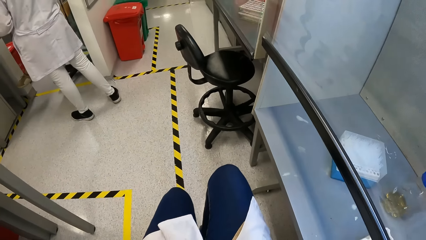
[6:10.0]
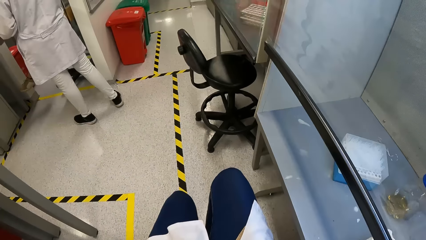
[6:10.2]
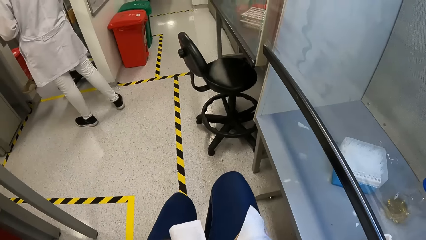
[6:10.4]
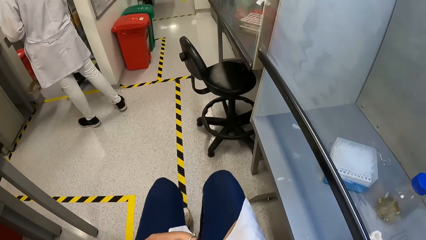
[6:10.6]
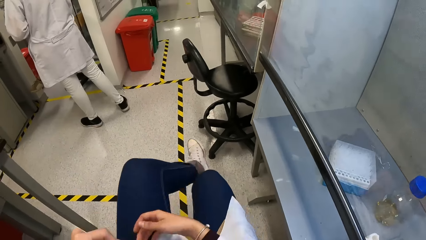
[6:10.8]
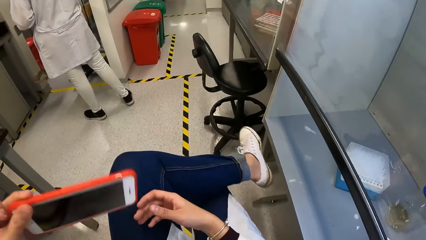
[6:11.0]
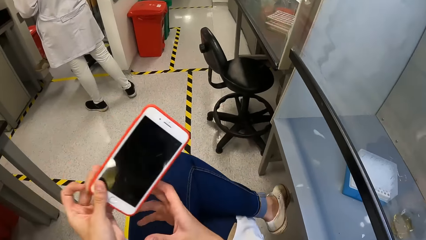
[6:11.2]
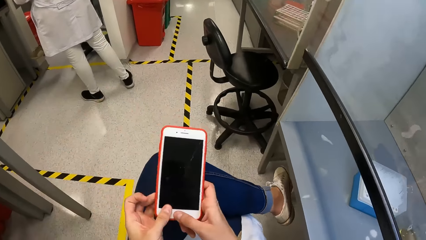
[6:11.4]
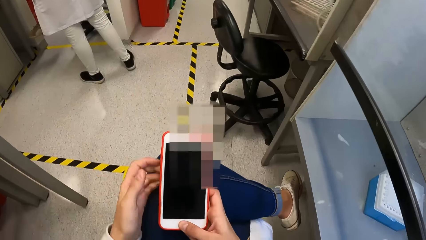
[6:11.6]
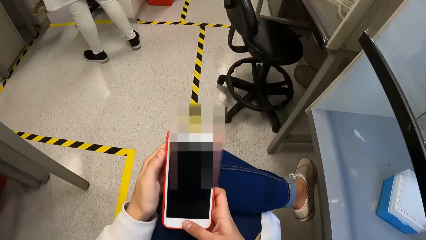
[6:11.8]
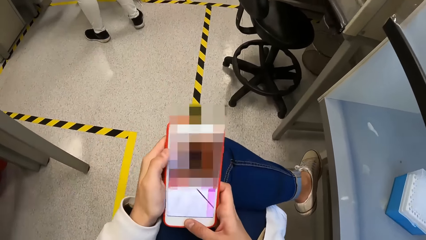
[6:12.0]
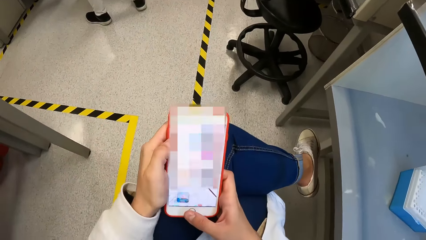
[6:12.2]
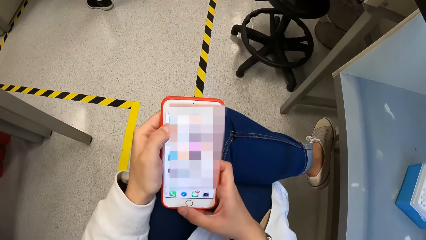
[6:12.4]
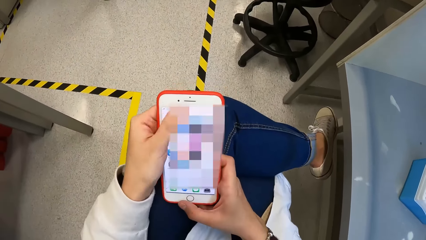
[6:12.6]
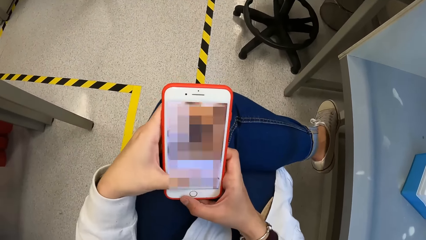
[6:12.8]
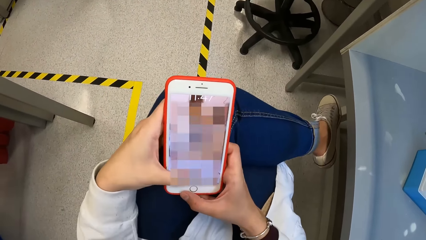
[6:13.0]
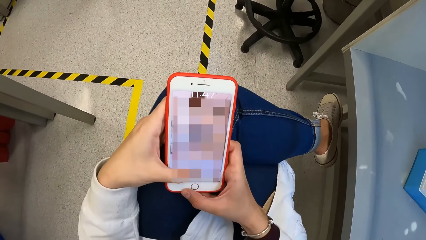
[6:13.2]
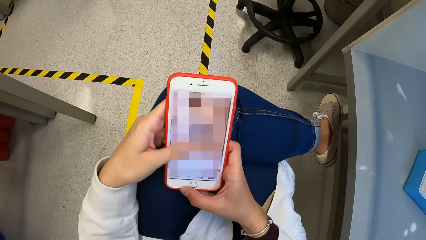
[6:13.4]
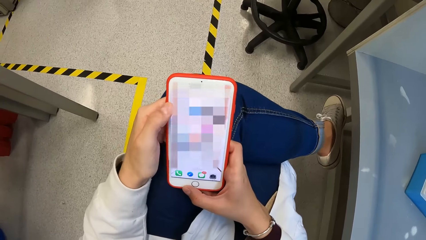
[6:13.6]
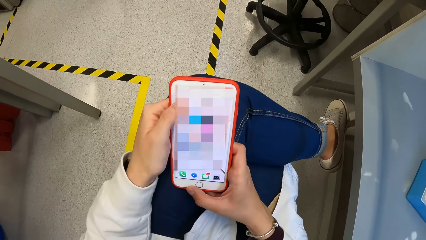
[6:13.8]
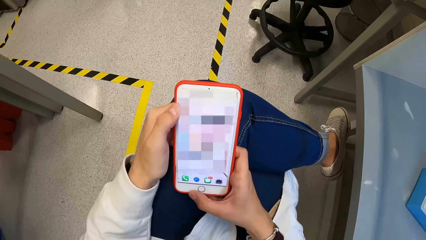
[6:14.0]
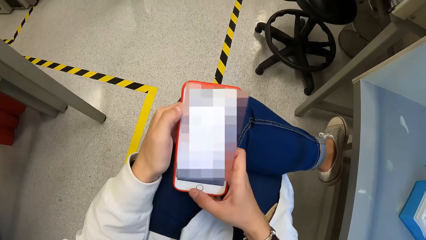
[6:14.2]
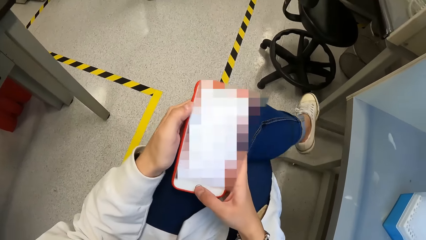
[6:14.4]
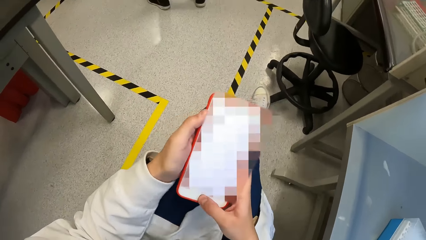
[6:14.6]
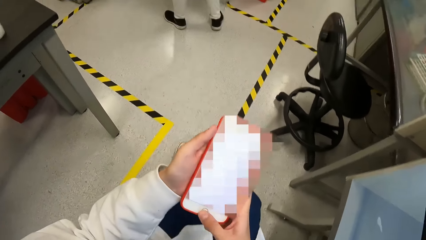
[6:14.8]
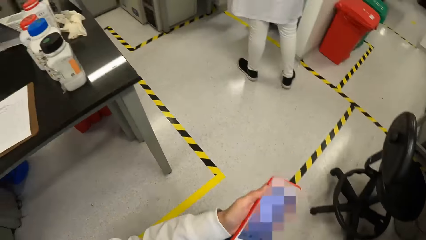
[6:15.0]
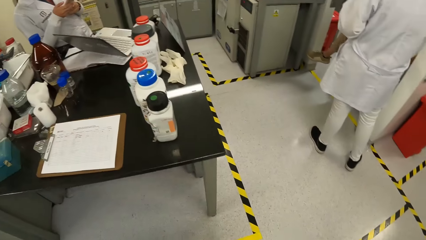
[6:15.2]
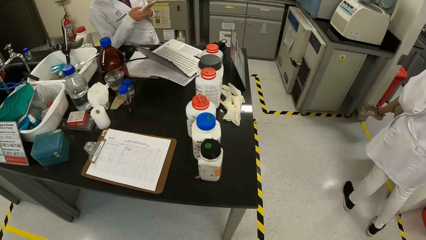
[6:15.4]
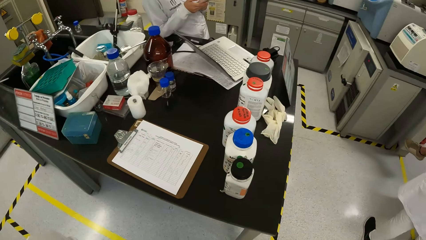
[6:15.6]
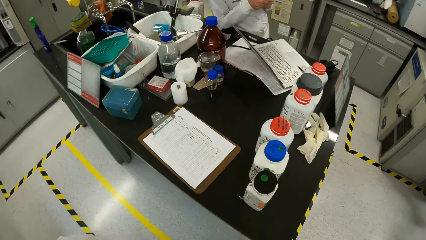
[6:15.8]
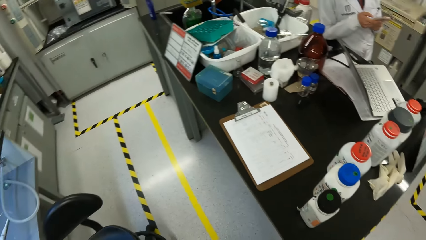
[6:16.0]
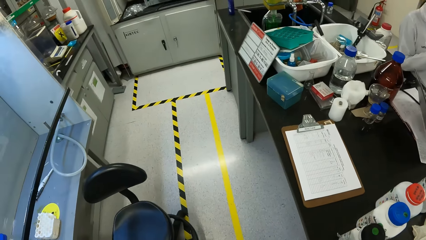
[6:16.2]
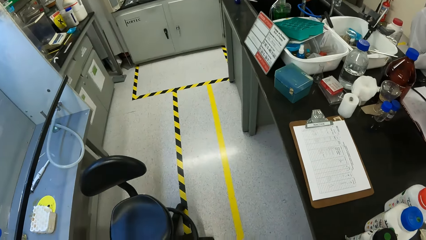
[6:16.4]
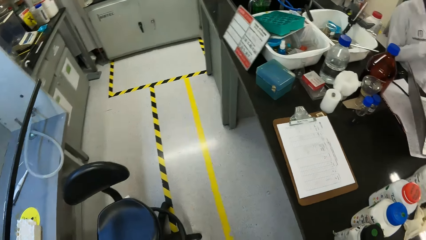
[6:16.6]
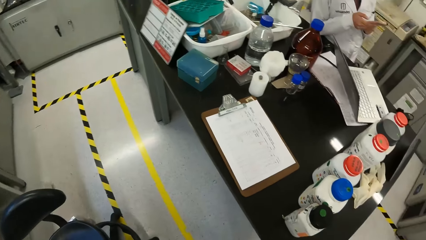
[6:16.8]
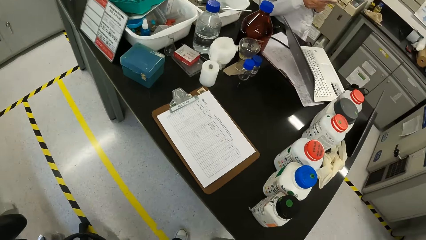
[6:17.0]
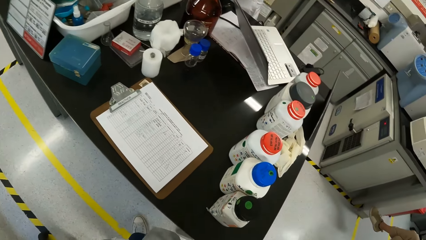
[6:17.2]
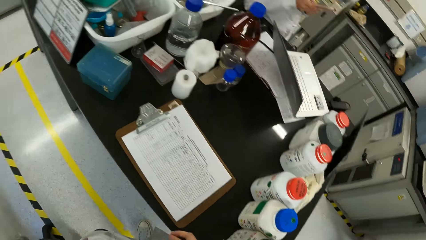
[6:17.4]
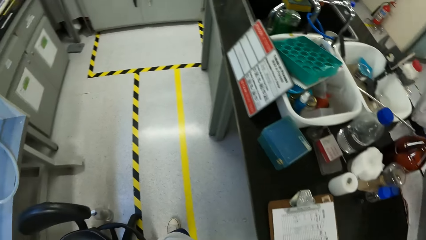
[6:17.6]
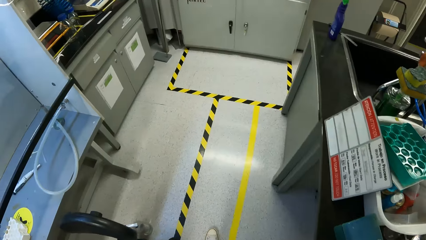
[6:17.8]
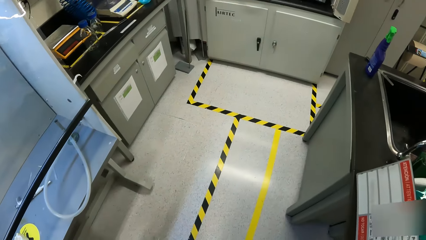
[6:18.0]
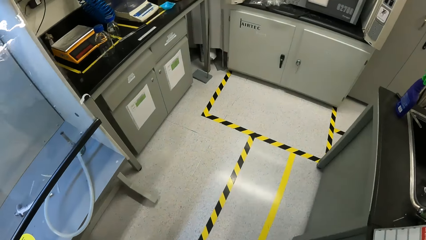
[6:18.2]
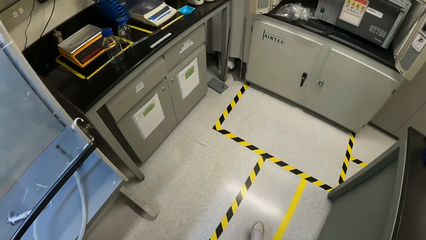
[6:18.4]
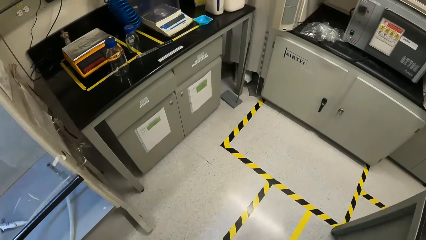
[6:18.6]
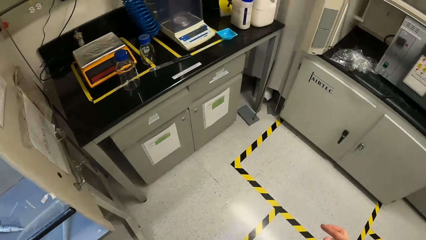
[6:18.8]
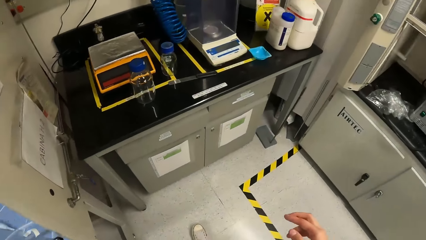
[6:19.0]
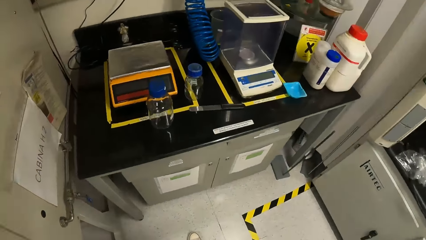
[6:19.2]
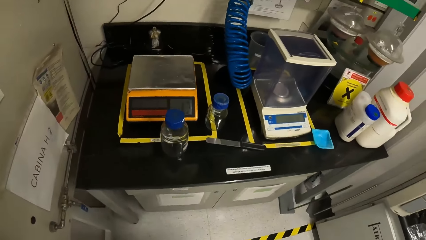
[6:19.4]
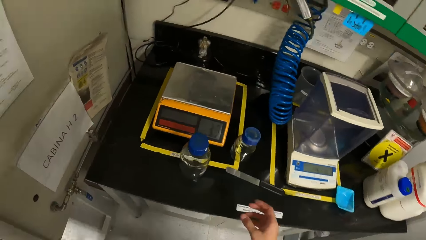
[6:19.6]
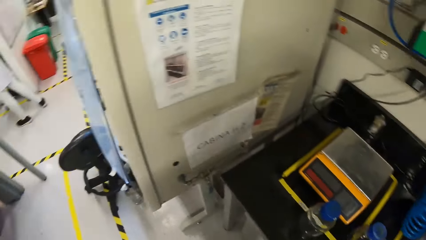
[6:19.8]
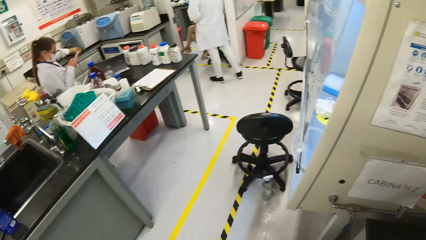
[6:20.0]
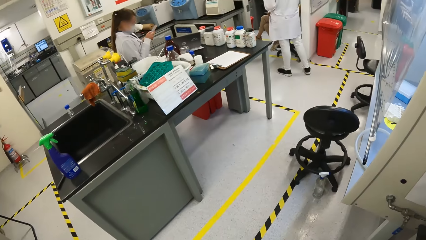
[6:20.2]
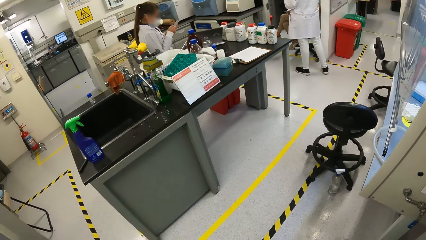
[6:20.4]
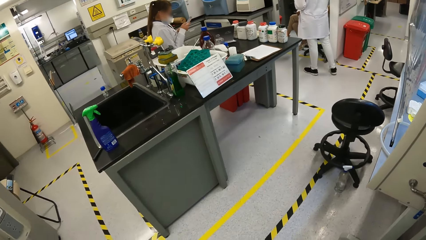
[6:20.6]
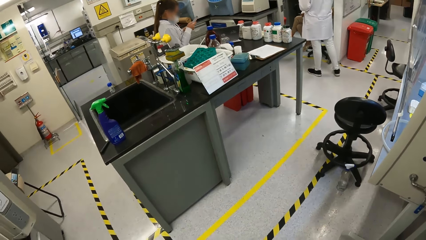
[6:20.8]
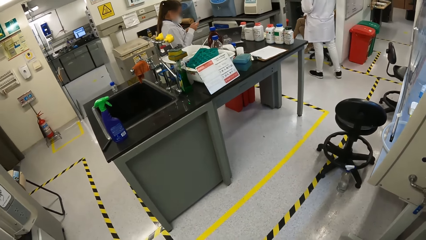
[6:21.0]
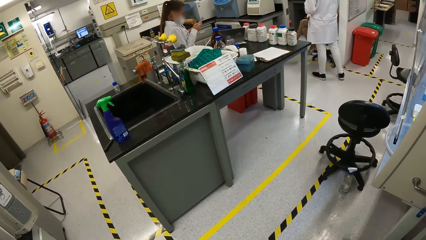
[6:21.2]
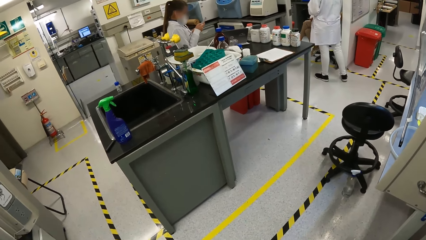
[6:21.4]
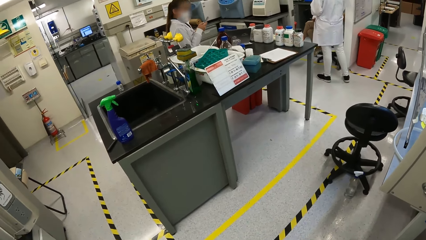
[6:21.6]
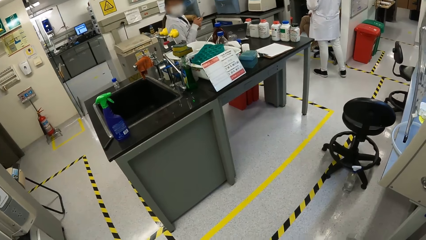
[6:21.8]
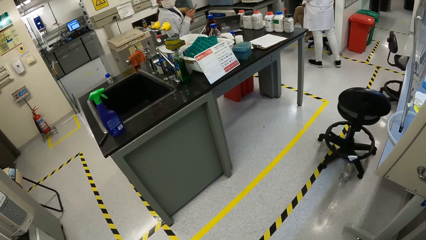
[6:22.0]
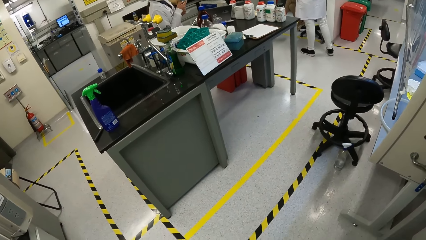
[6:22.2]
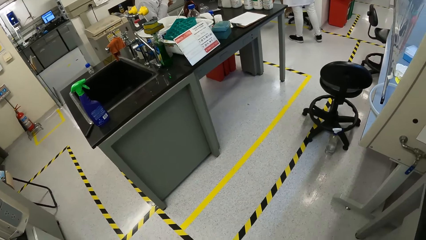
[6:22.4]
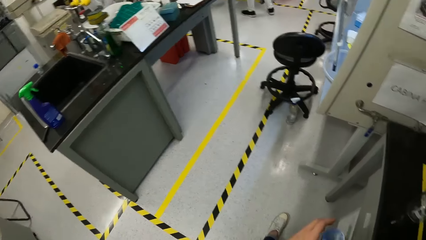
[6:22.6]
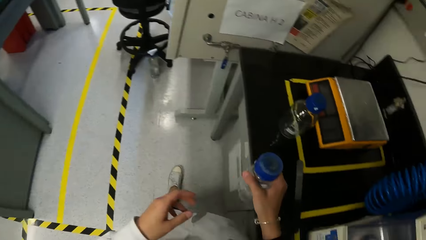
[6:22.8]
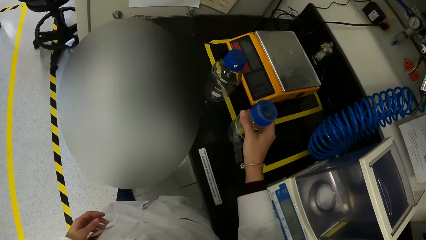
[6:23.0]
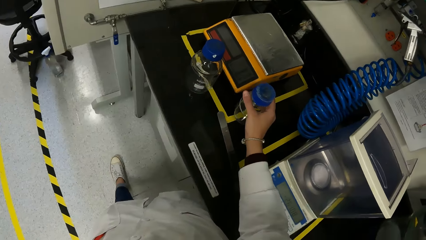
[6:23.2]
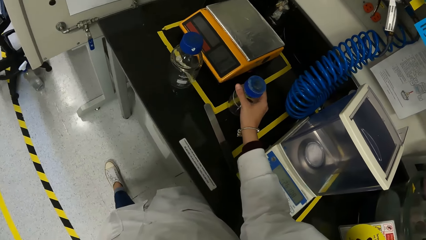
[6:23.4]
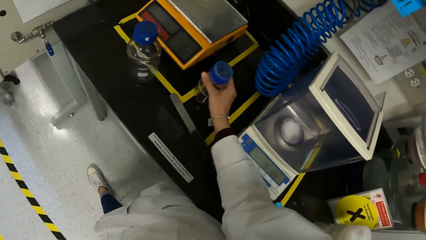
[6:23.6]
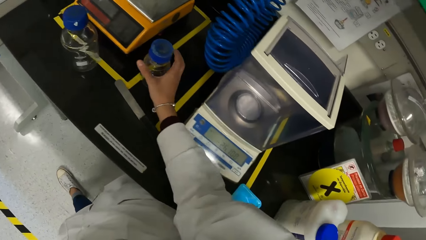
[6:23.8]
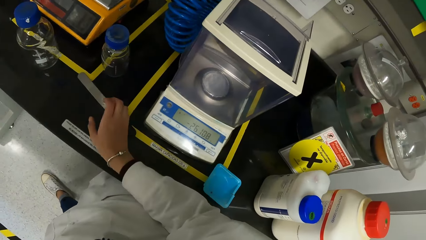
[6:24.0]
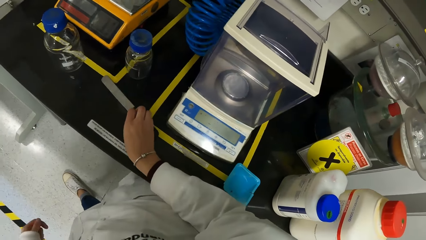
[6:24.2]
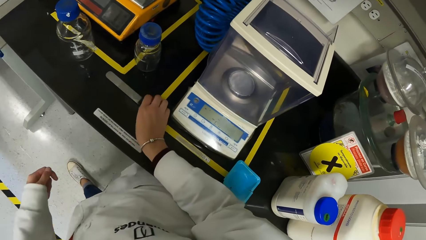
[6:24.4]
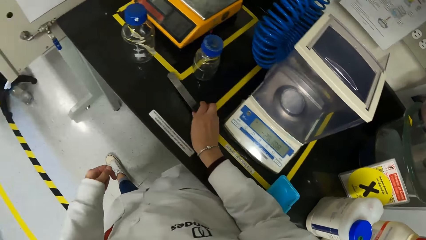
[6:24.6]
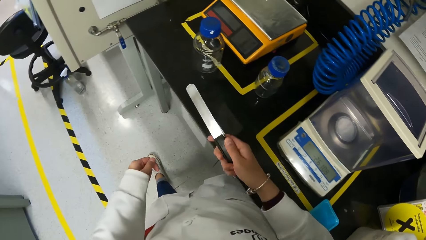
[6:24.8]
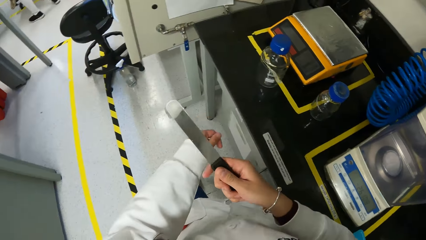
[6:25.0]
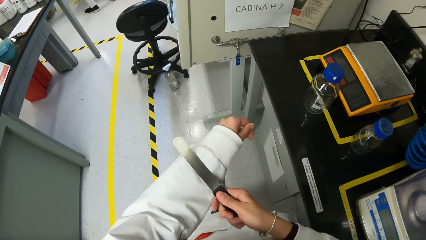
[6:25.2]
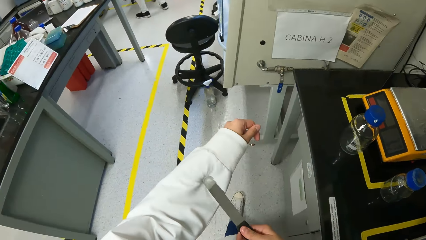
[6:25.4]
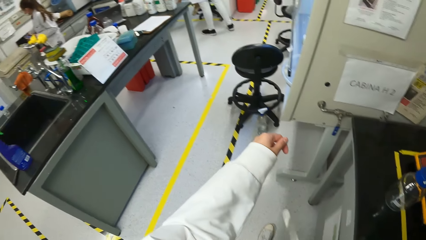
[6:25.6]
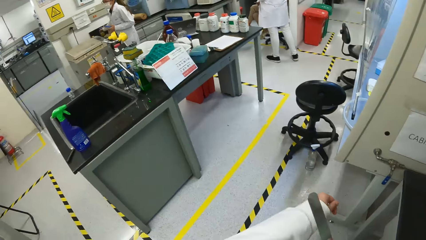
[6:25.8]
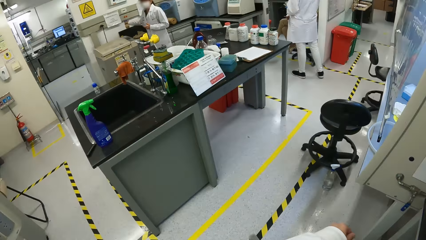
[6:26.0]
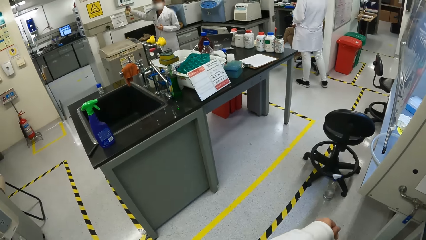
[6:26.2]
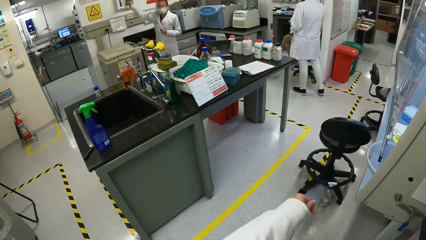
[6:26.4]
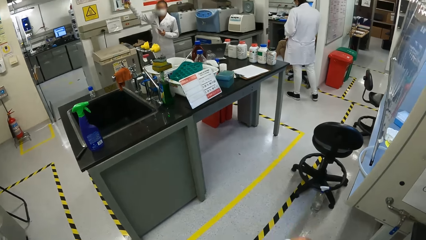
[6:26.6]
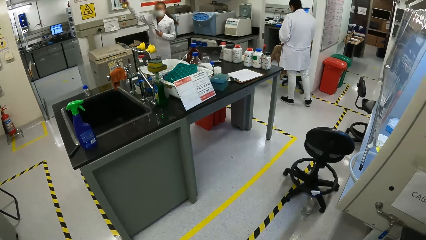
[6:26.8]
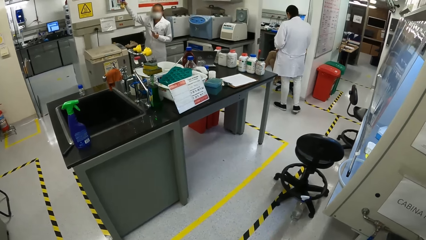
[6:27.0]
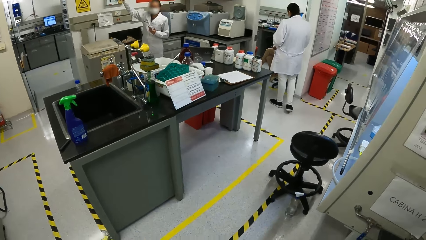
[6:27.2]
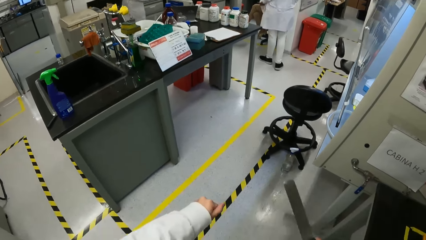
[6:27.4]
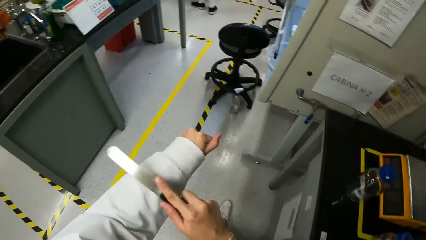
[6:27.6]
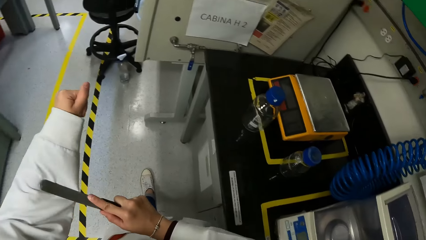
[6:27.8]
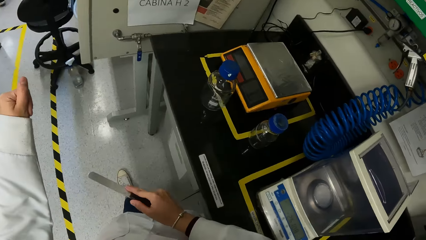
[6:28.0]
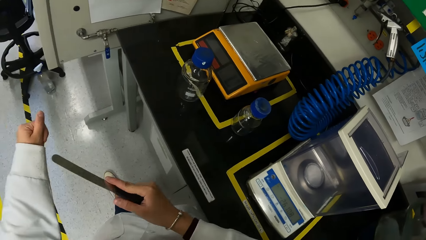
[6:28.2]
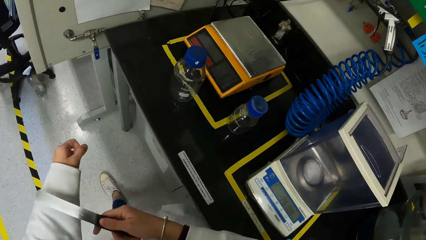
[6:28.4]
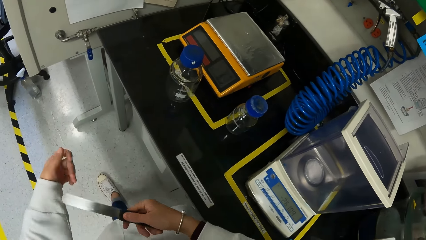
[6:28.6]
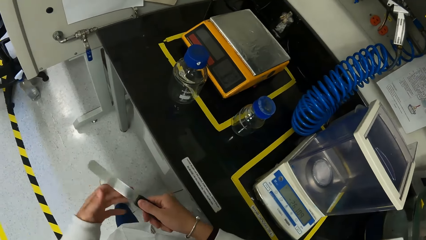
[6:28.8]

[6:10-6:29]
The camera wearer places her left leg over her right leg. She holds the phone with her left hand. She operates the phone with both hands. She walks around the room. She looks around the room. She holds a glass bottle on a lab table with her right hand. She drops the glass bottle on the lab table with her right hand. She picks up a plaster knife from the lab table with her right hand. She cleans the plaster knife on her lab coat with her right hand. She looks around the room.
